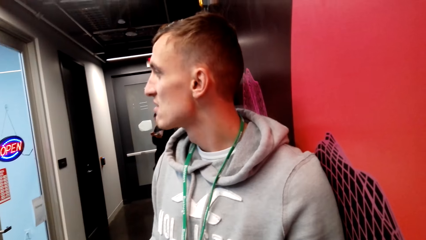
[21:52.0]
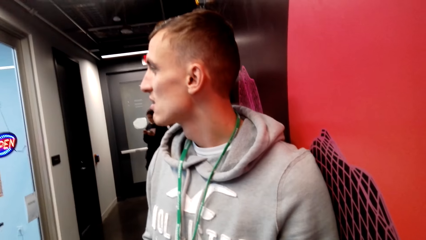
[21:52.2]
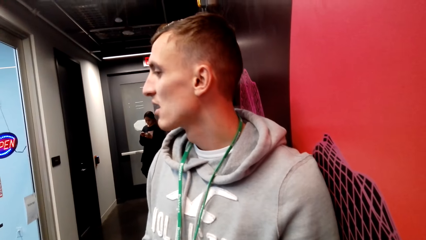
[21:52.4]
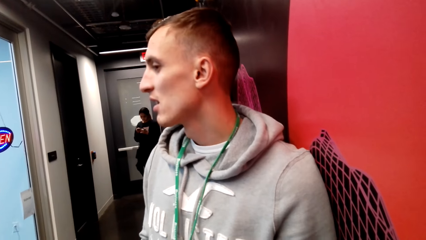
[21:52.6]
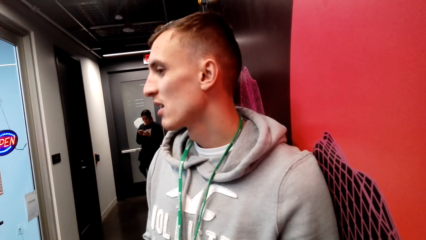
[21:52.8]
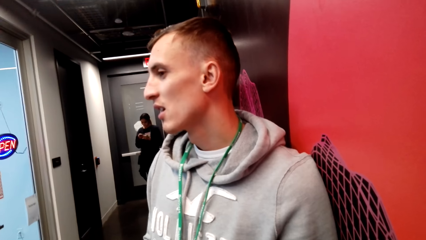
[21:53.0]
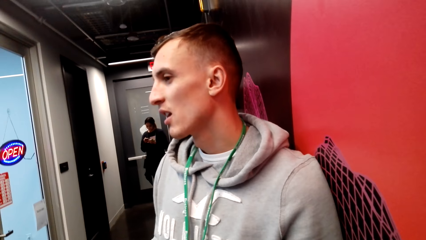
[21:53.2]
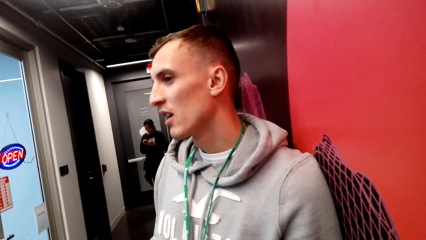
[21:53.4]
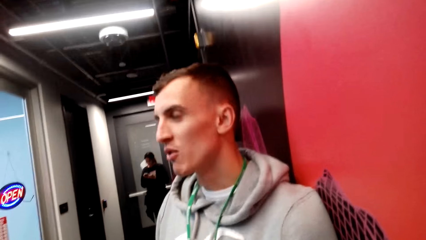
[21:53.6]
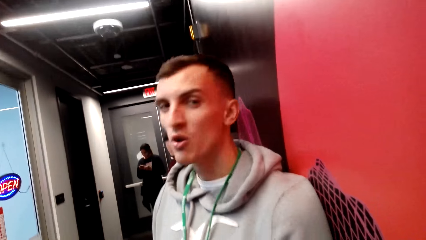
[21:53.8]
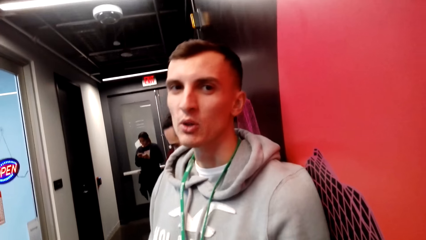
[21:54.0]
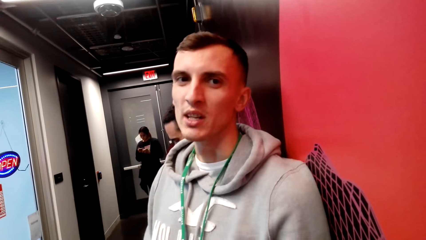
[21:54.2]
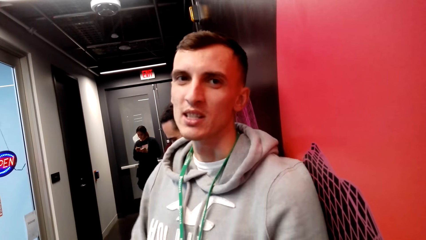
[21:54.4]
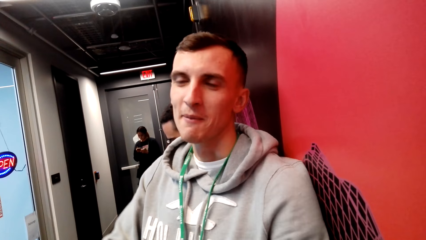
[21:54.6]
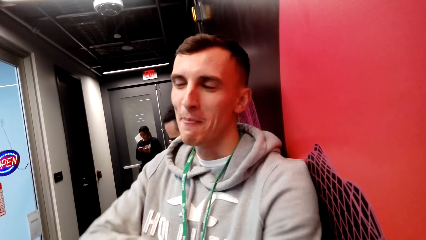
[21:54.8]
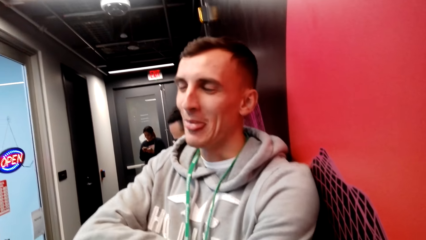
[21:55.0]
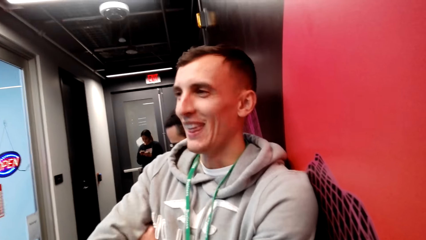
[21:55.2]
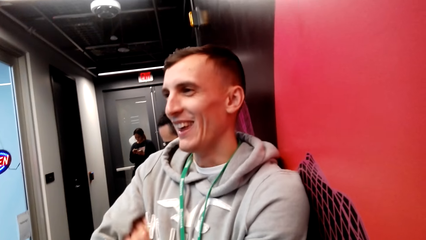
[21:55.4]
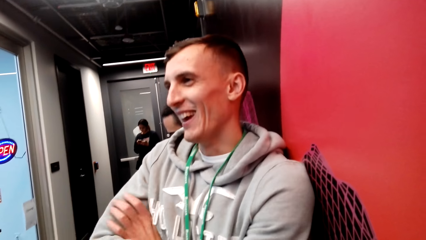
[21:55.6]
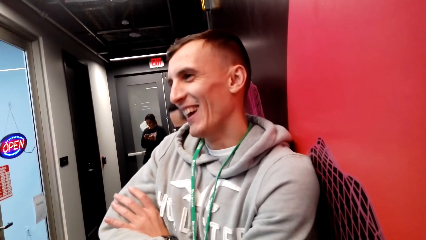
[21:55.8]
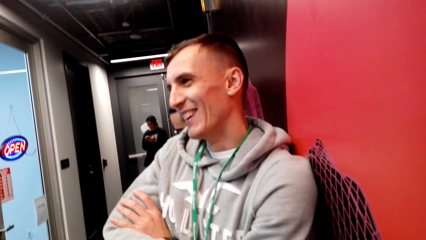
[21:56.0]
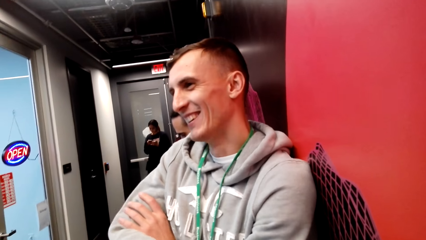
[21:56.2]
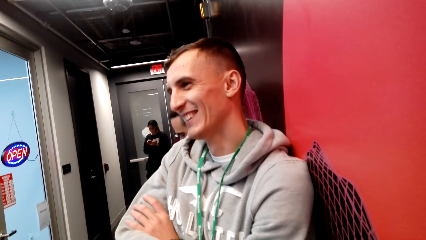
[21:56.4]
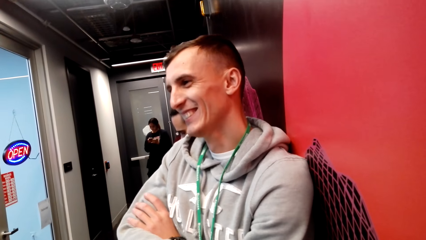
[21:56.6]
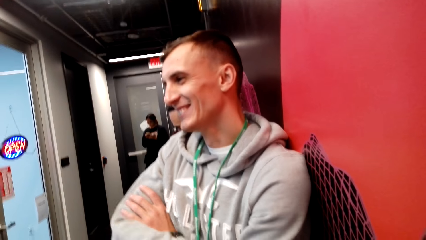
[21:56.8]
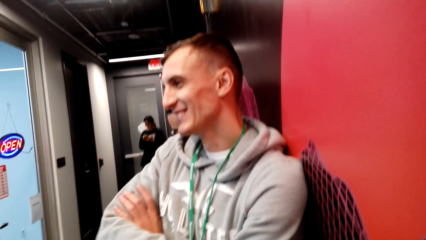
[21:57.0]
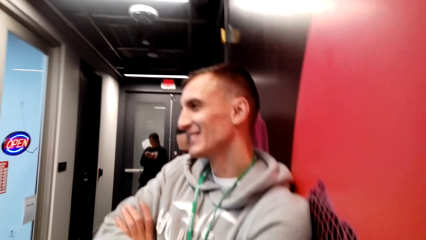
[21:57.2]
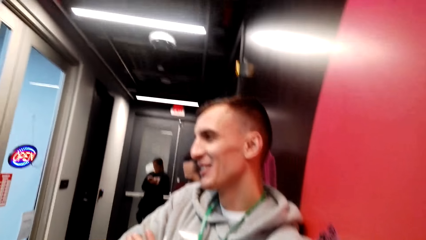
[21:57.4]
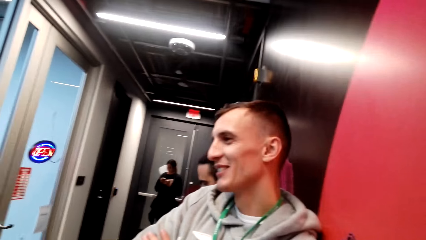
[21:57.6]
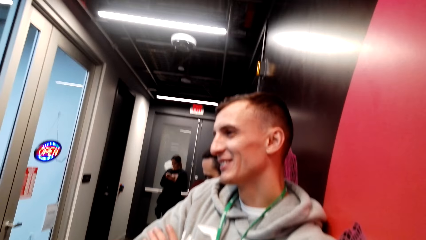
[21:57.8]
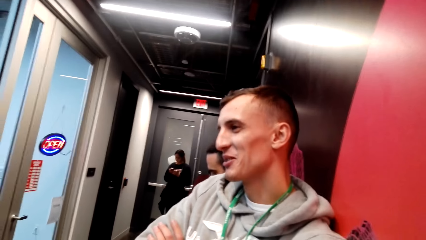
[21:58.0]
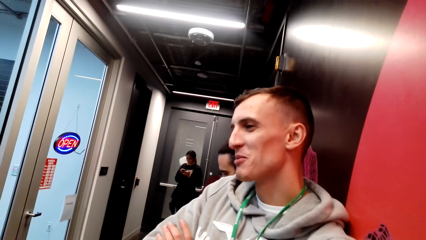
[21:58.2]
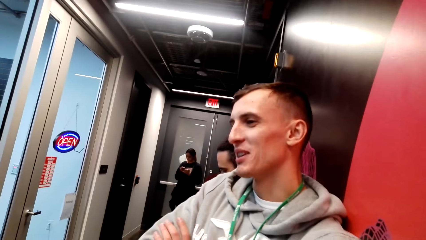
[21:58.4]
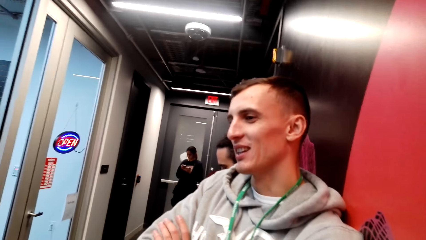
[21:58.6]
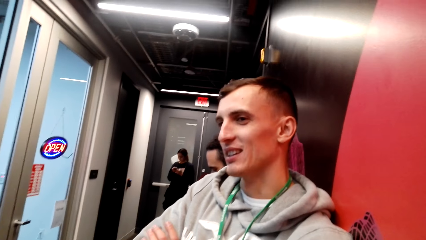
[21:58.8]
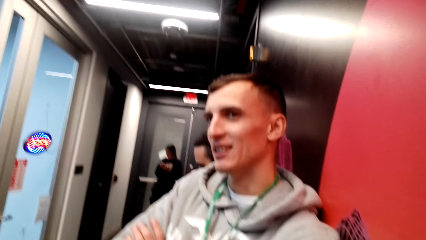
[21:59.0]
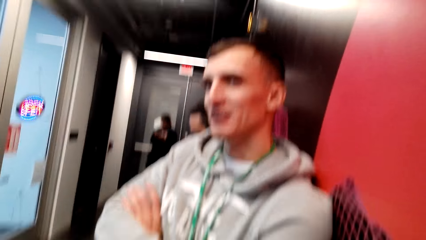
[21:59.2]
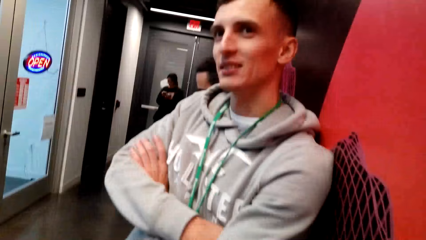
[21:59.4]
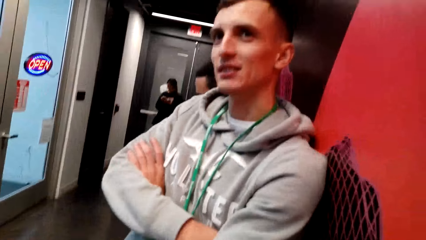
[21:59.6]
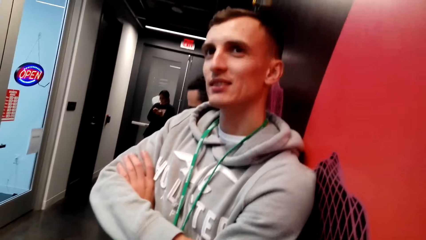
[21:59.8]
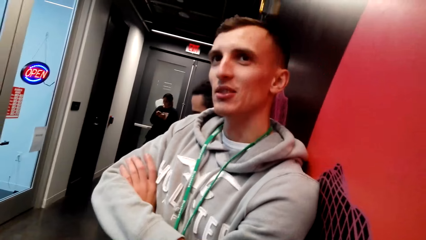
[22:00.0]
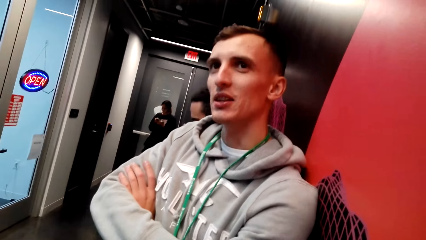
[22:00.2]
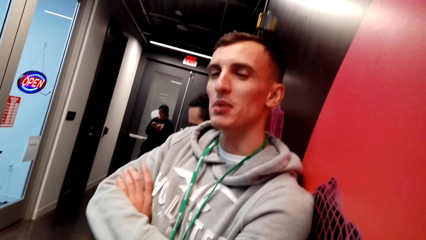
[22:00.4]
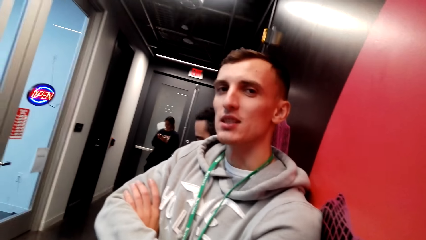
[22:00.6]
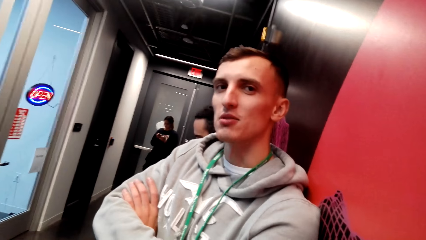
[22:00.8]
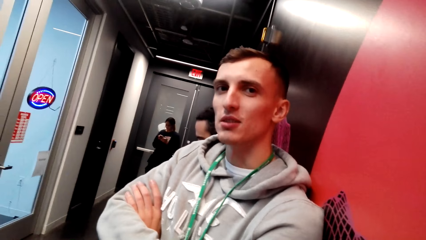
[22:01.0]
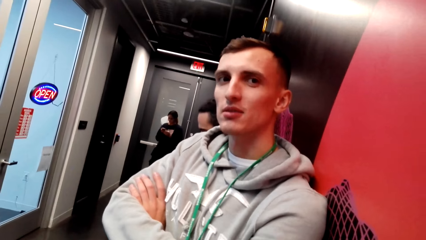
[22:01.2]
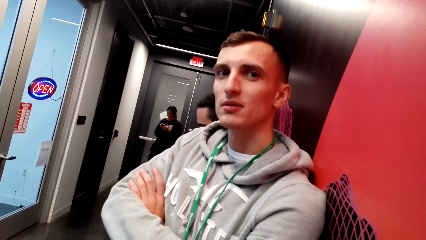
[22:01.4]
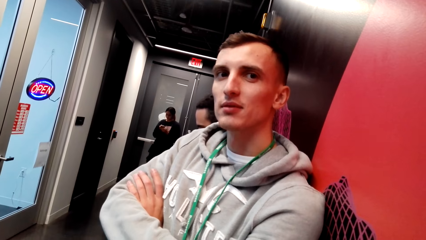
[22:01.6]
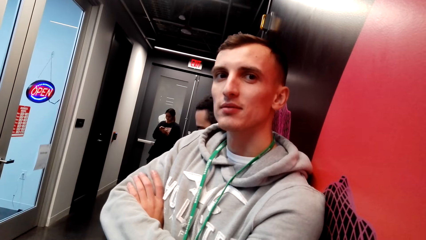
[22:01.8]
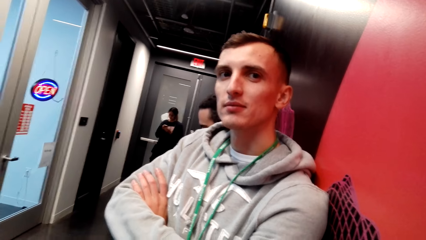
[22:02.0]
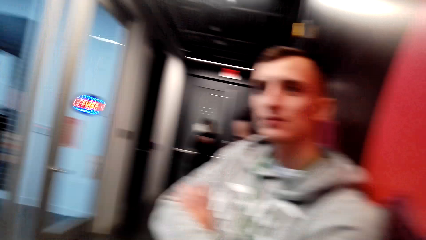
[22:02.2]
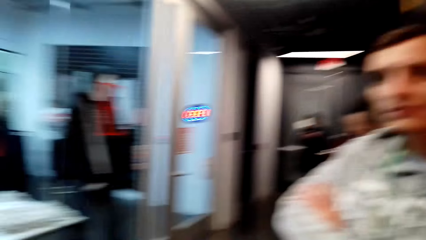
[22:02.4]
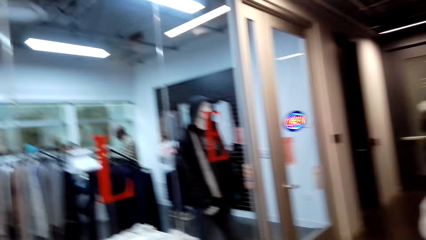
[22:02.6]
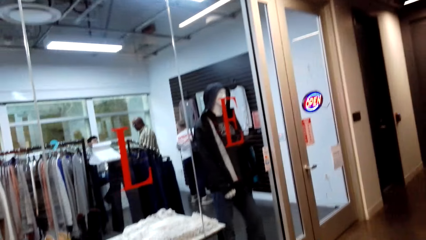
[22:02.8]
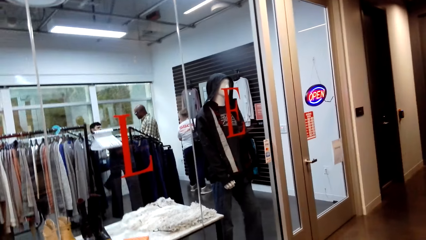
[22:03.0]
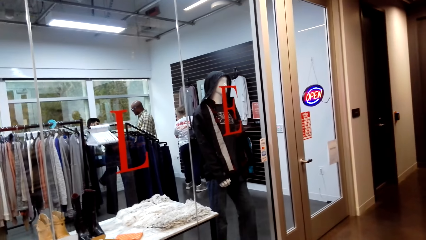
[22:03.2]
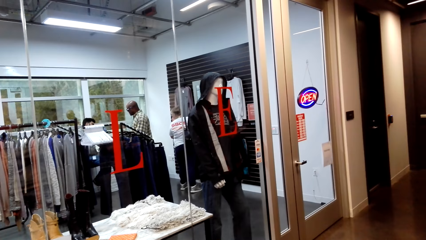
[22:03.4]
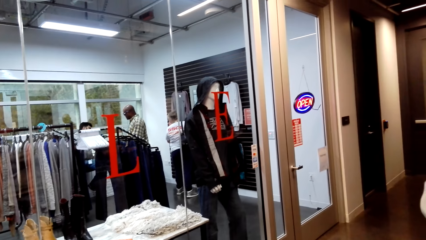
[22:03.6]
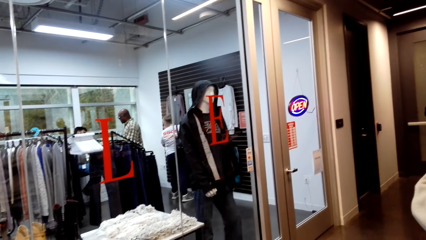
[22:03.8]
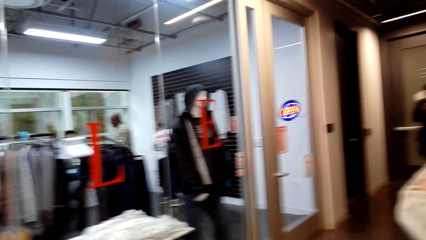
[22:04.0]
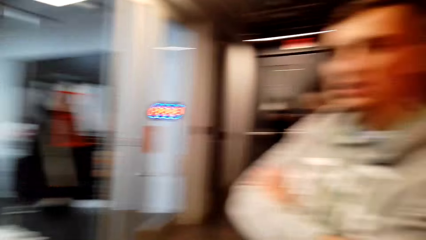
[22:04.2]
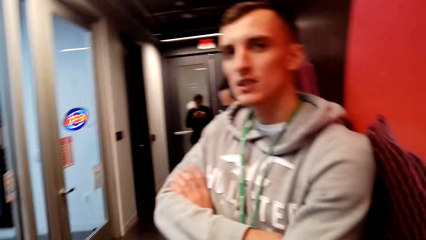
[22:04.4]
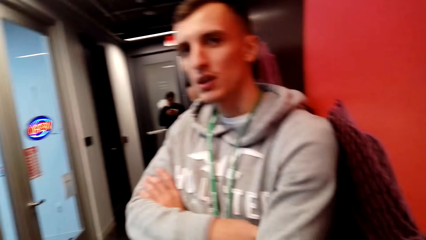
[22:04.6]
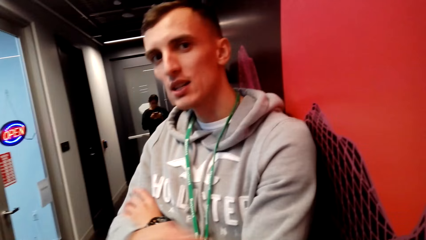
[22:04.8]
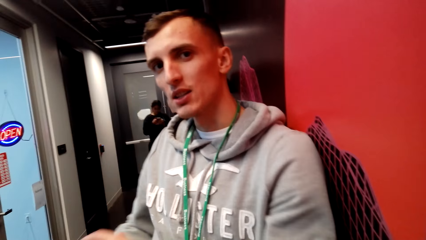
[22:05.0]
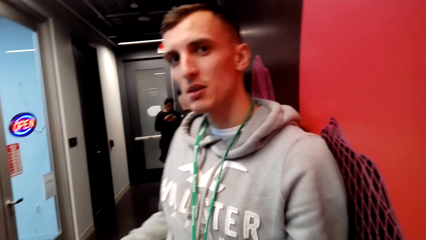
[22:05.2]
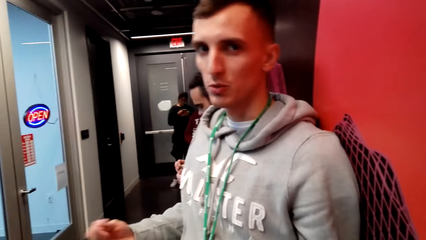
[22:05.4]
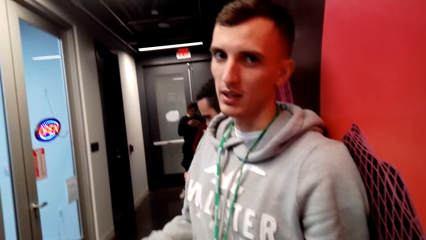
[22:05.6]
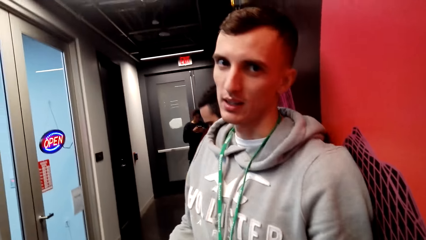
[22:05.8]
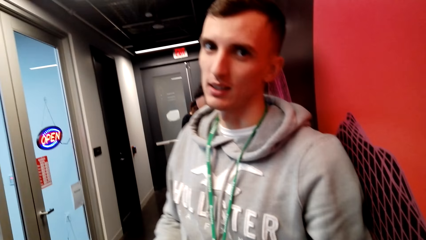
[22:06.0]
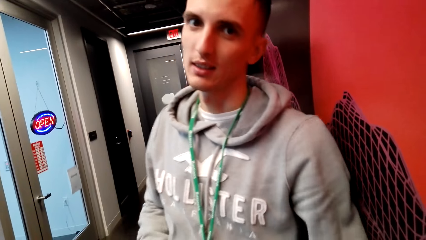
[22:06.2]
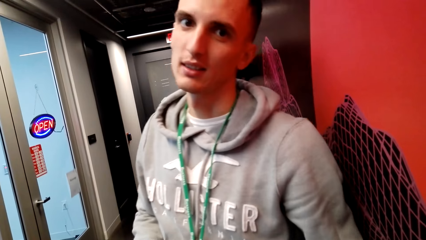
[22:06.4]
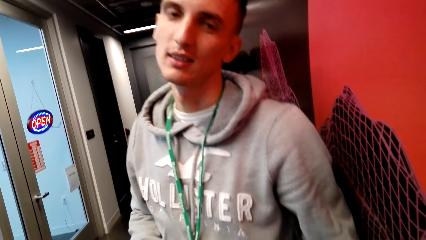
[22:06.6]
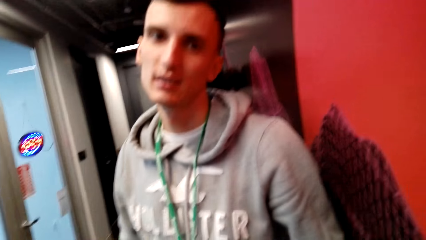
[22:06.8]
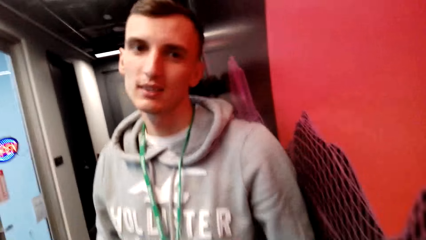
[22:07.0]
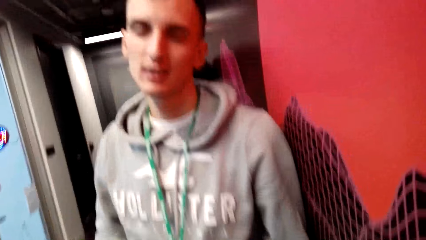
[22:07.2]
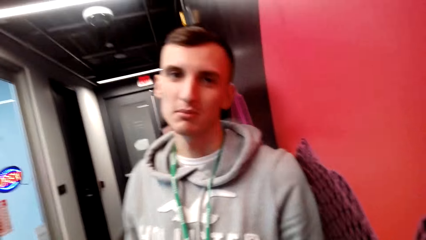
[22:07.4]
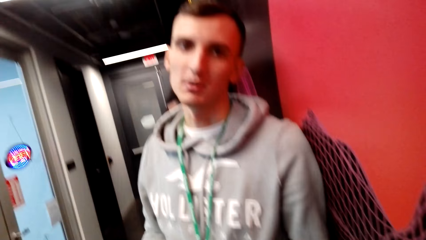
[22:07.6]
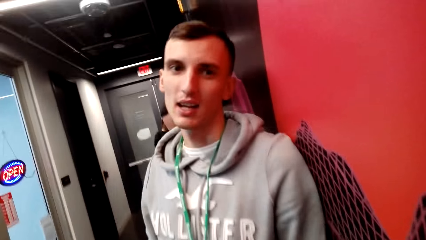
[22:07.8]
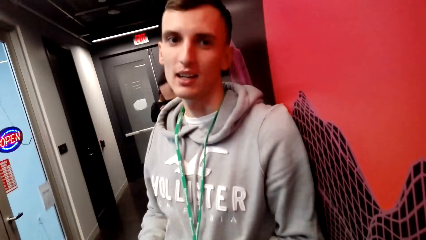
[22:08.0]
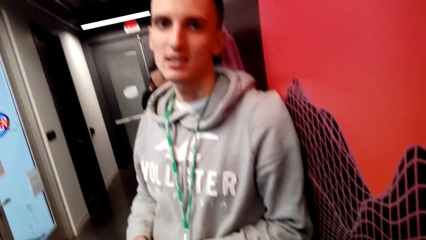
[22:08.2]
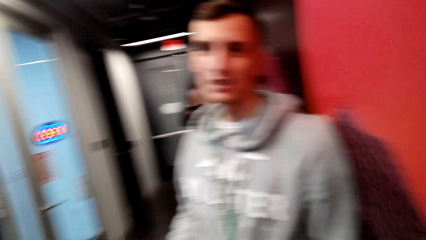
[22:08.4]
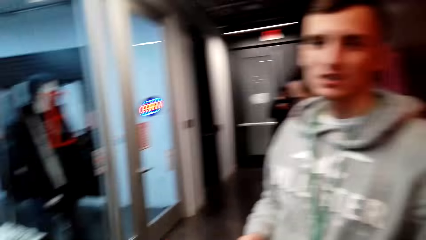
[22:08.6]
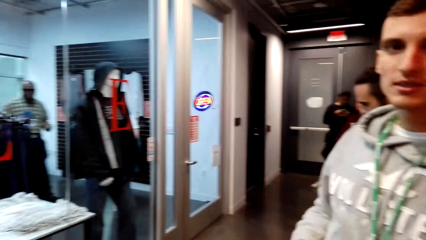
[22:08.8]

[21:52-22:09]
A man folds hands. The camera wearer looks around. They look at the man.
